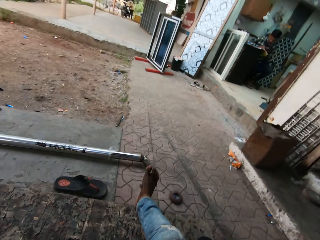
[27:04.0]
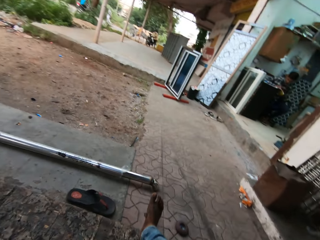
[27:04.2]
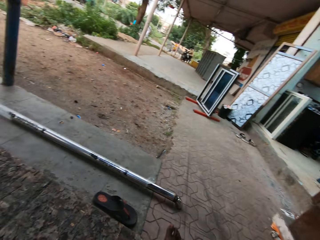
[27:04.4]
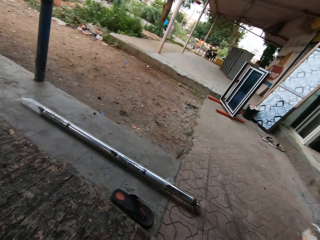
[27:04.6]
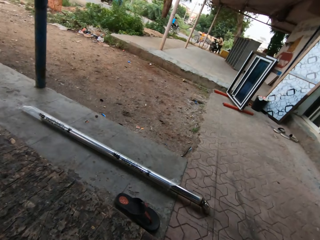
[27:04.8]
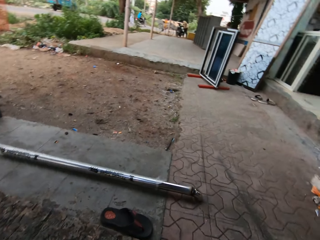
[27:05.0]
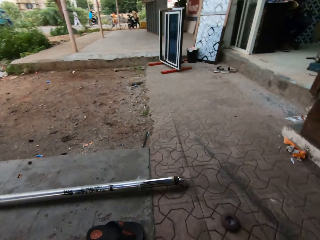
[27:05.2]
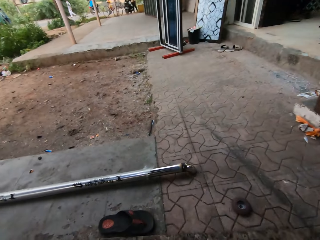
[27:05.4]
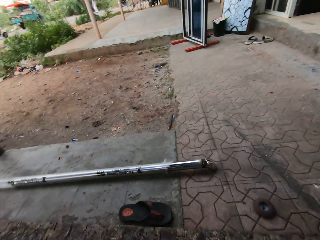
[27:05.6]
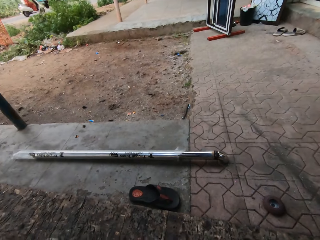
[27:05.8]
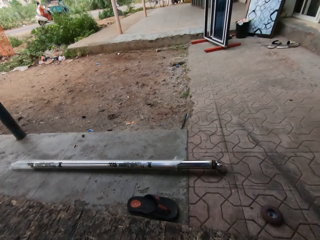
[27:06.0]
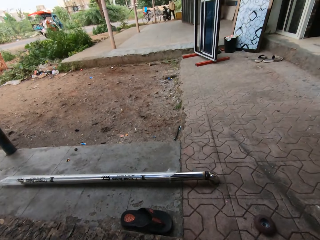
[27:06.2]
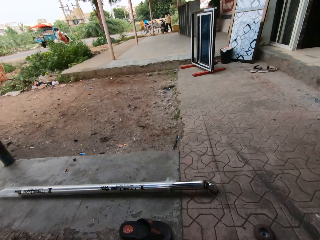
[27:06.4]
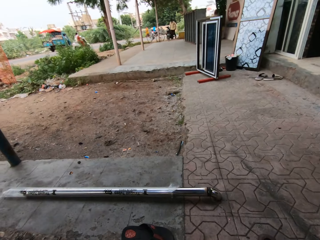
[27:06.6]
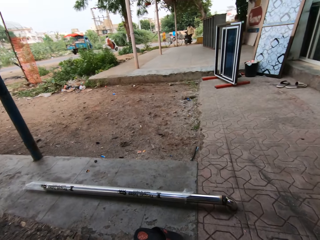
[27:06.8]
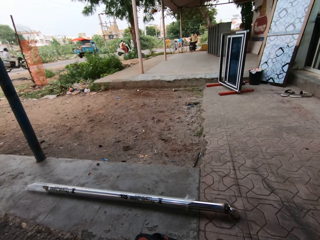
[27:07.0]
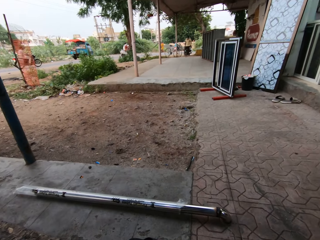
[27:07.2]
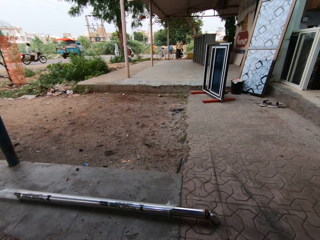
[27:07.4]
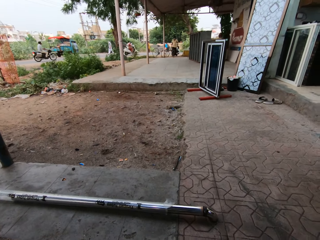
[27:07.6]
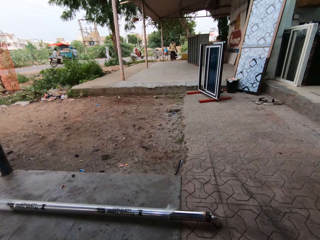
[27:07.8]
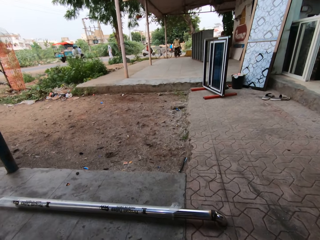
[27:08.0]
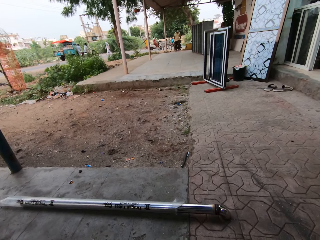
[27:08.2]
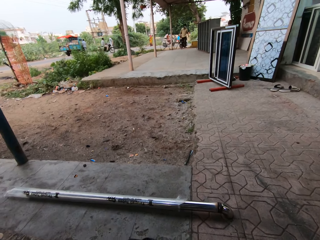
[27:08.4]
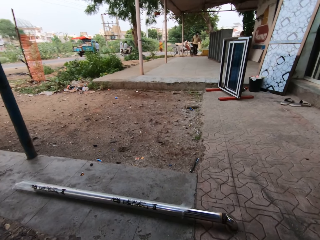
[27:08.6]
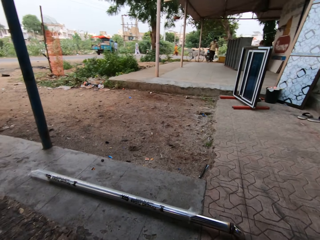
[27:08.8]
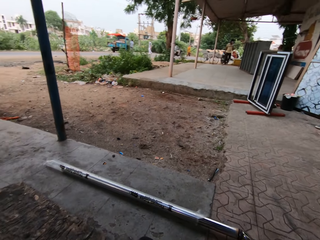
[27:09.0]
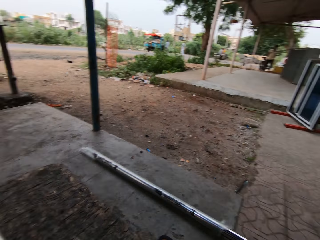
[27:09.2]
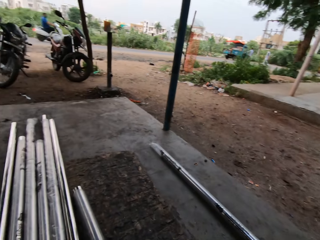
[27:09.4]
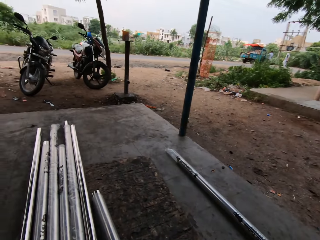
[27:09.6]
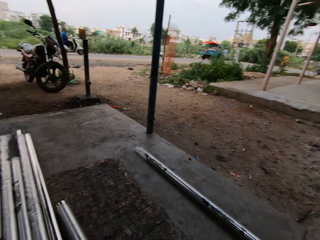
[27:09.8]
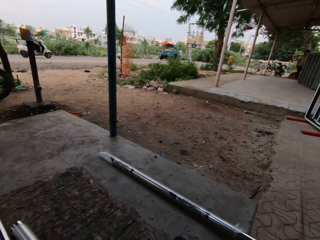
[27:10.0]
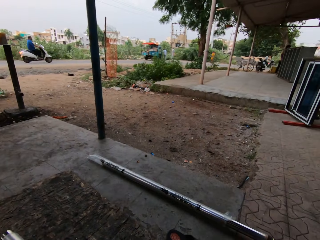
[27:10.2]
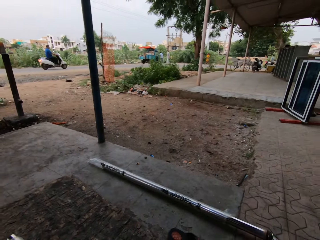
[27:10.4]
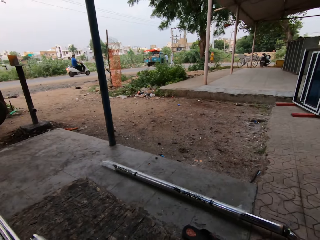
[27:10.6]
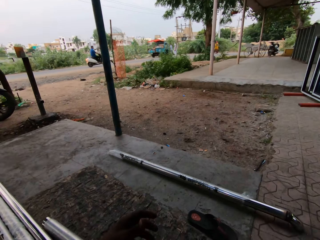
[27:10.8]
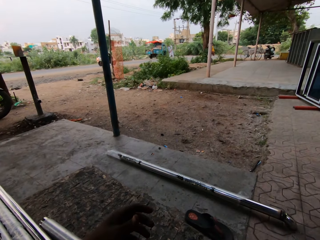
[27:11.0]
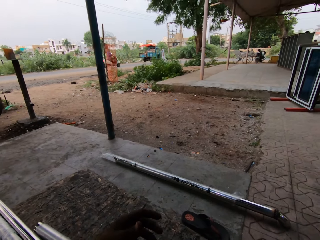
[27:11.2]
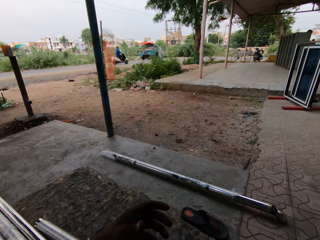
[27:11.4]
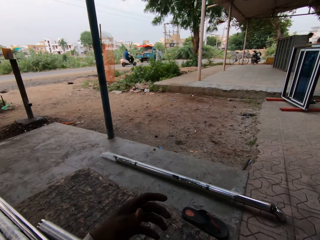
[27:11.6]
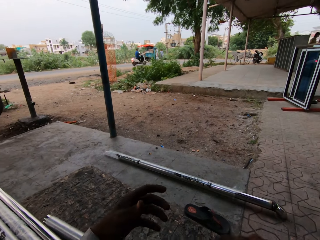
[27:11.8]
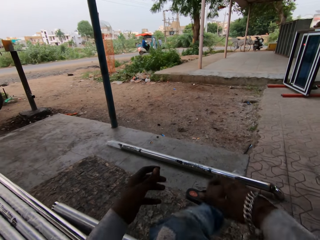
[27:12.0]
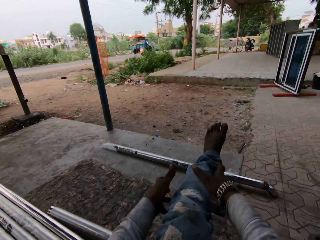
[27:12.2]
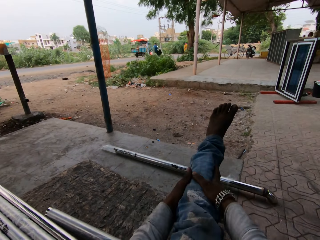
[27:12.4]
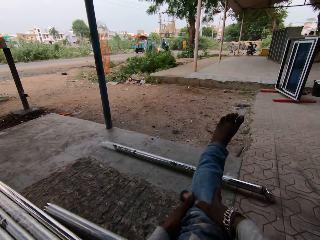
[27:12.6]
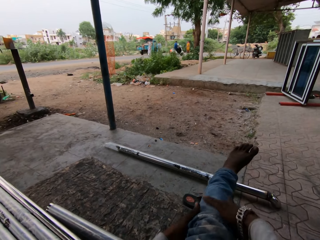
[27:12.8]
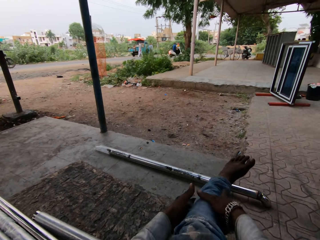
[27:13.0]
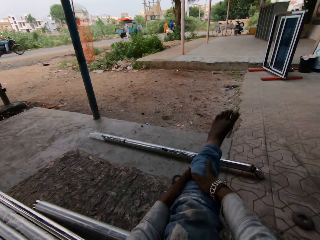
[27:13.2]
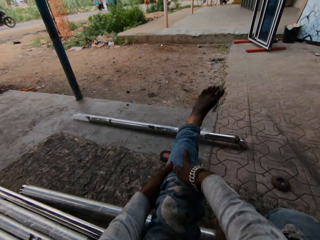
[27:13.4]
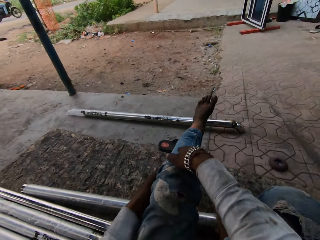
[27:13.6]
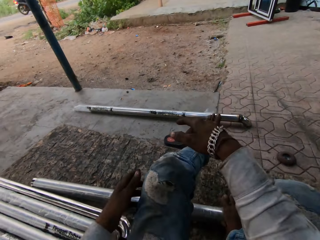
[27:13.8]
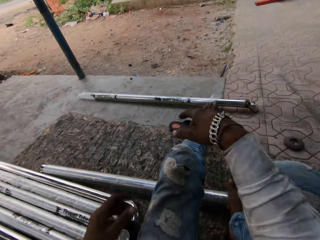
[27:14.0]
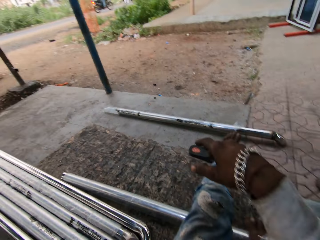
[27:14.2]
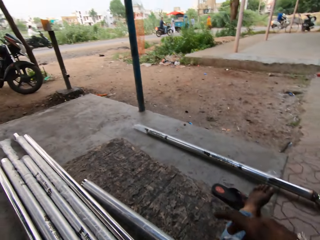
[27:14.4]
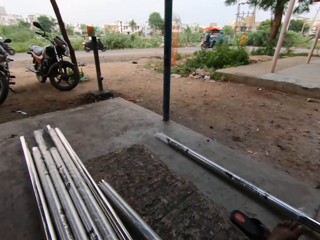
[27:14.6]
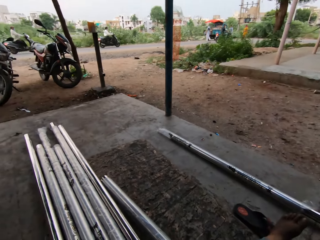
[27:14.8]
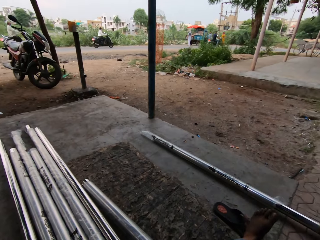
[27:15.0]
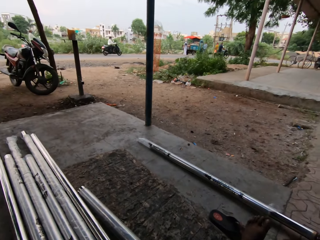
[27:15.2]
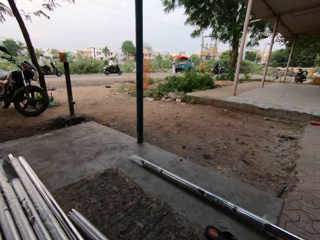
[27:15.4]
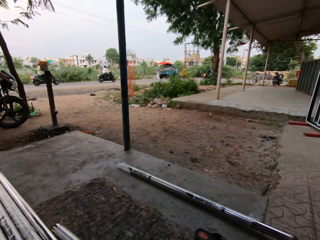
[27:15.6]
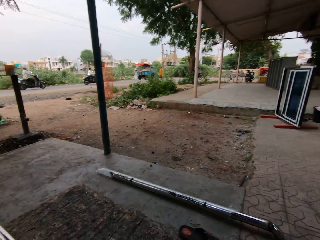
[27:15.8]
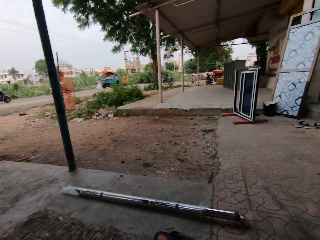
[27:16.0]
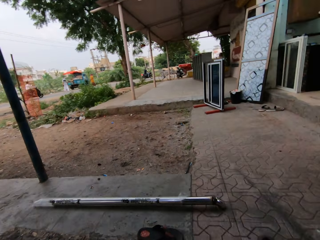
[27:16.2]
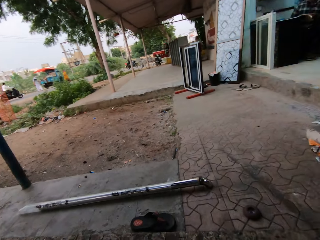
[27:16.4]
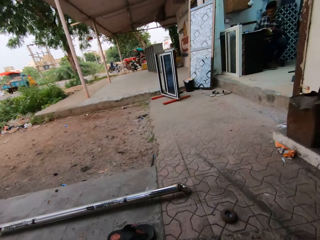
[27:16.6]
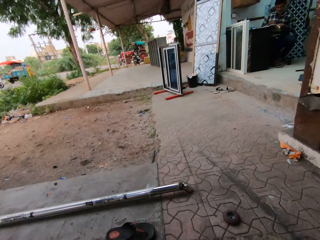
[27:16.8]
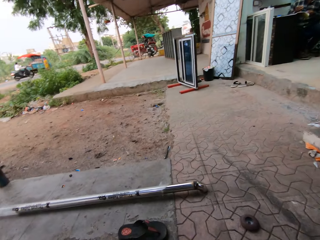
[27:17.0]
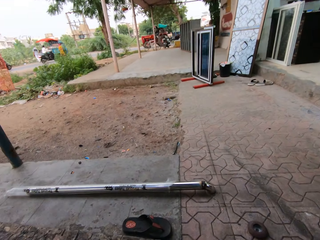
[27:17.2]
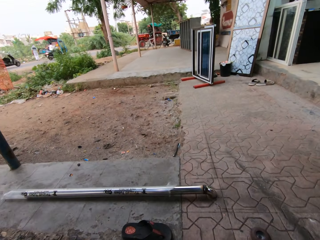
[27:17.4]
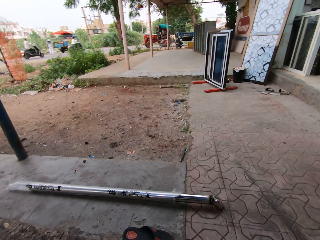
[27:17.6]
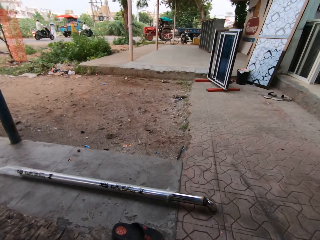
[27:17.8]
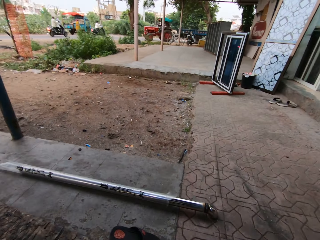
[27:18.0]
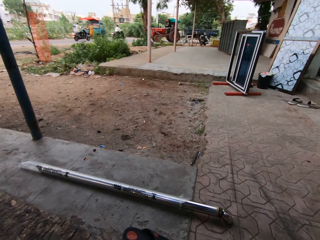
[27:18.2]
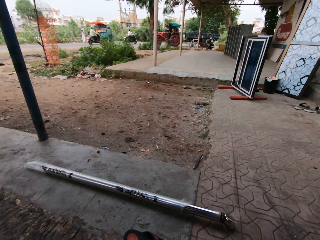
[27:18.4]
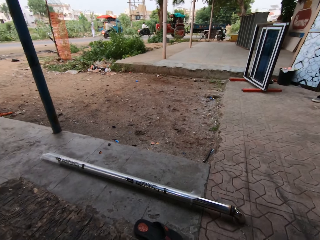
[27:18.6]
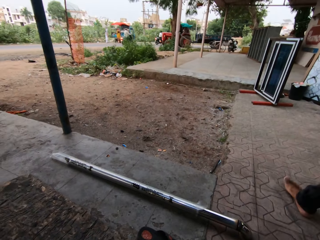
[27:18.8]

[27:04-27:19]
The camera wearer stares at the compound. He looks around the workshop. He talks to a man. He stares at the compound. He talks to the man. He looks around. The man talks to the camera wearer. He straightens his leg. He talks to the man. He pulls on his trouser. He places his leg on the floor. He stares at the compound. He looks around.

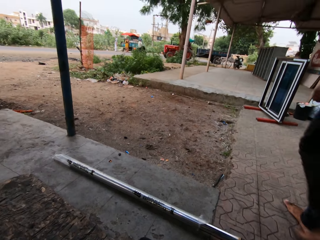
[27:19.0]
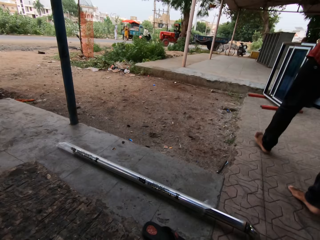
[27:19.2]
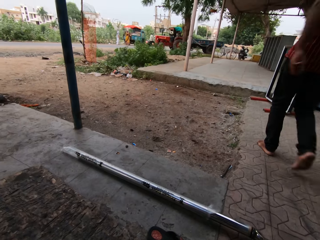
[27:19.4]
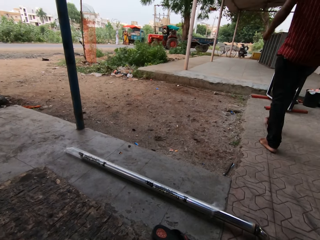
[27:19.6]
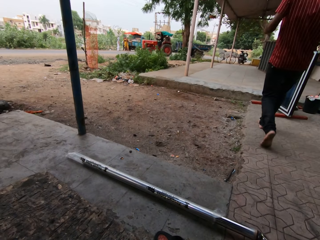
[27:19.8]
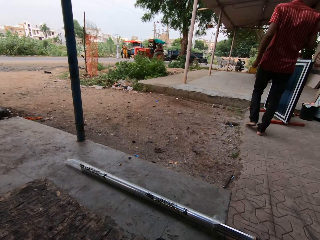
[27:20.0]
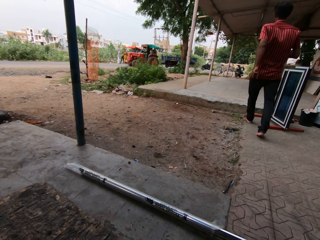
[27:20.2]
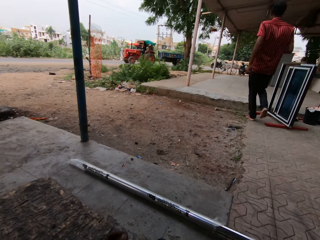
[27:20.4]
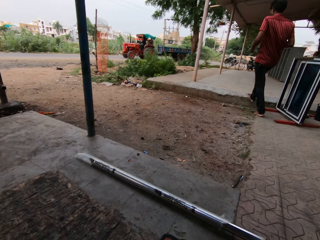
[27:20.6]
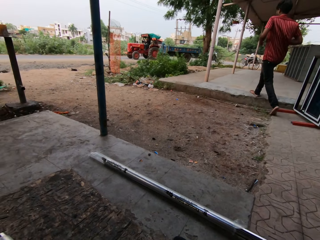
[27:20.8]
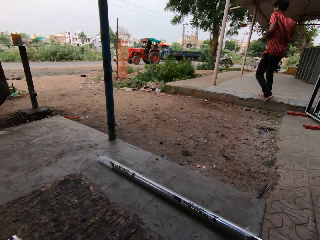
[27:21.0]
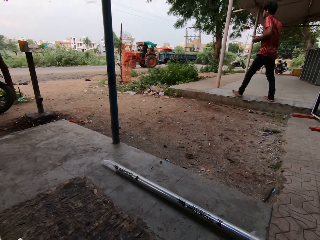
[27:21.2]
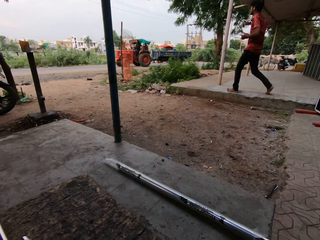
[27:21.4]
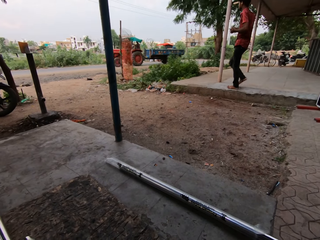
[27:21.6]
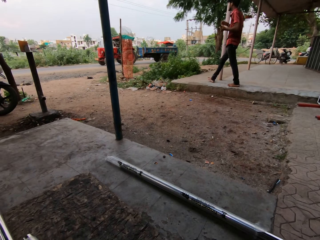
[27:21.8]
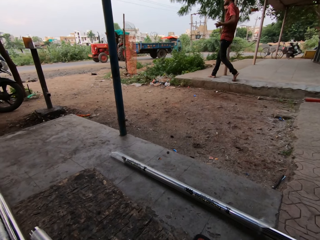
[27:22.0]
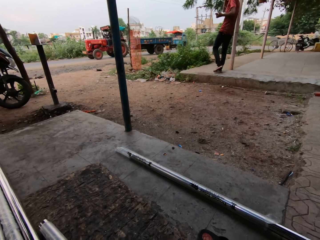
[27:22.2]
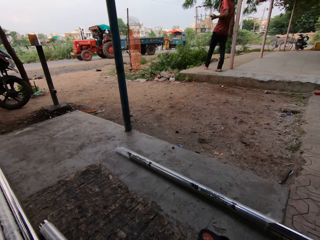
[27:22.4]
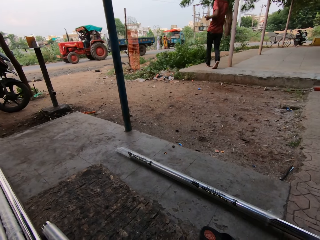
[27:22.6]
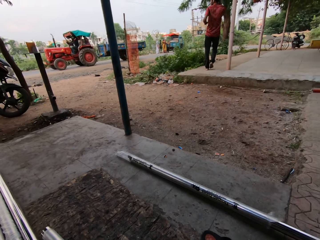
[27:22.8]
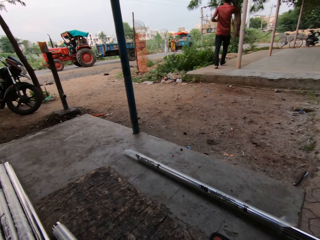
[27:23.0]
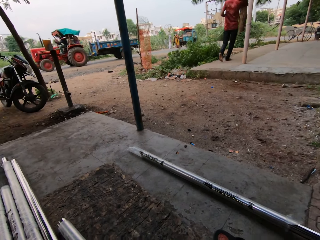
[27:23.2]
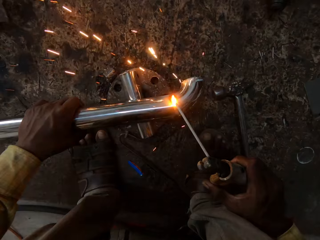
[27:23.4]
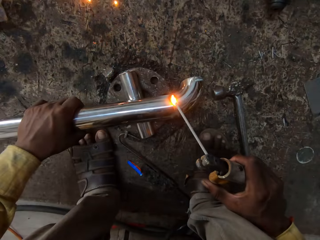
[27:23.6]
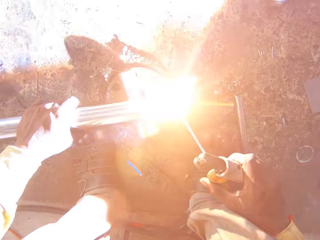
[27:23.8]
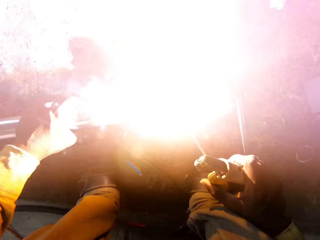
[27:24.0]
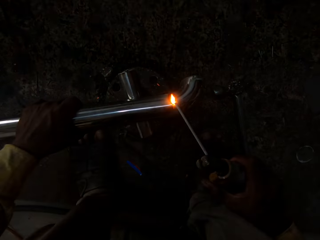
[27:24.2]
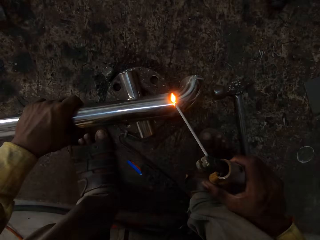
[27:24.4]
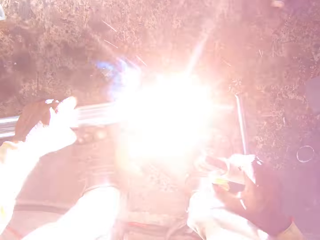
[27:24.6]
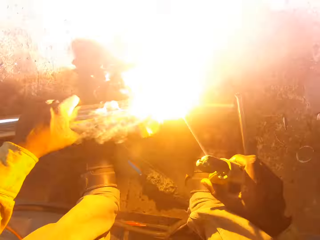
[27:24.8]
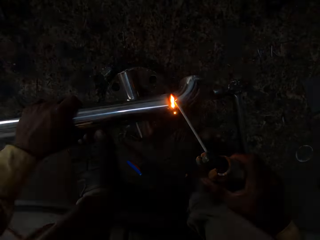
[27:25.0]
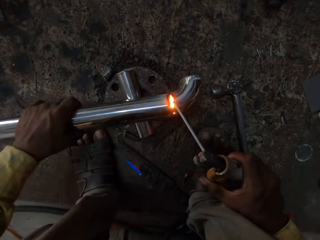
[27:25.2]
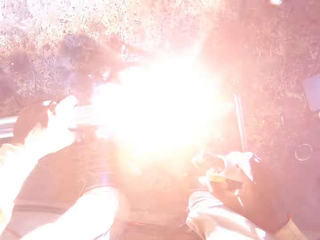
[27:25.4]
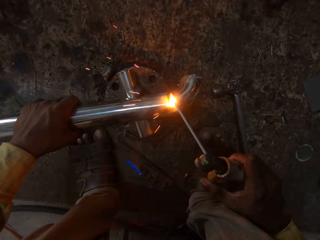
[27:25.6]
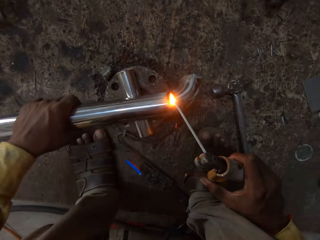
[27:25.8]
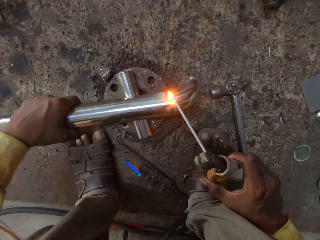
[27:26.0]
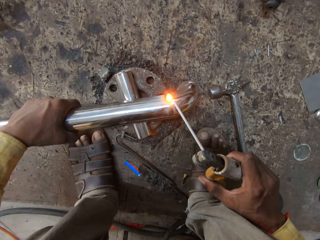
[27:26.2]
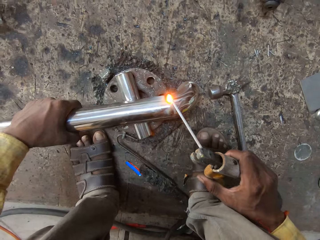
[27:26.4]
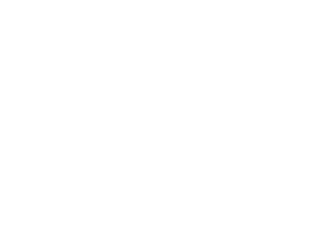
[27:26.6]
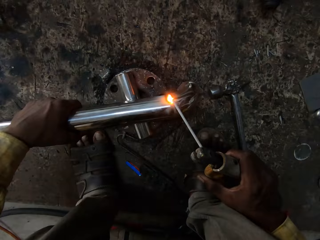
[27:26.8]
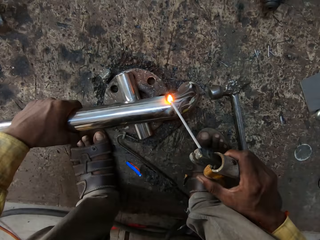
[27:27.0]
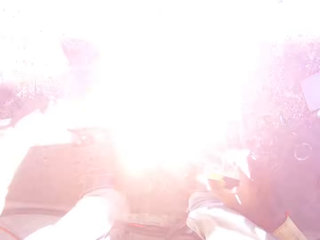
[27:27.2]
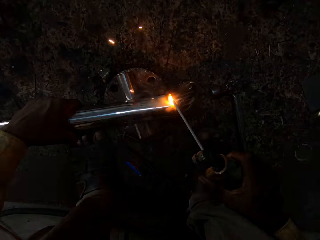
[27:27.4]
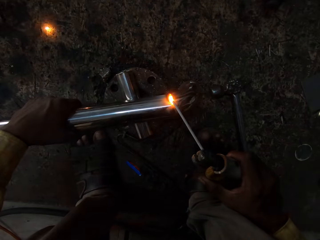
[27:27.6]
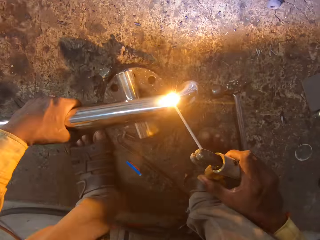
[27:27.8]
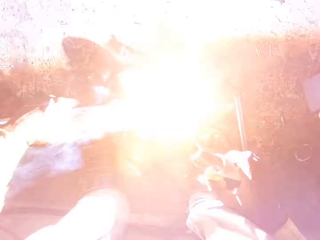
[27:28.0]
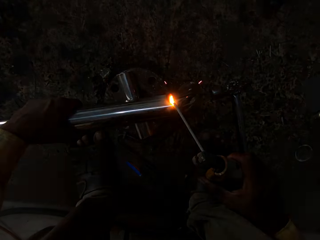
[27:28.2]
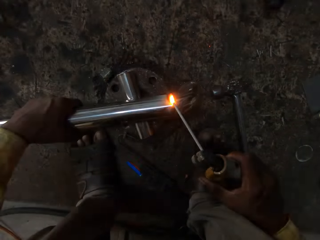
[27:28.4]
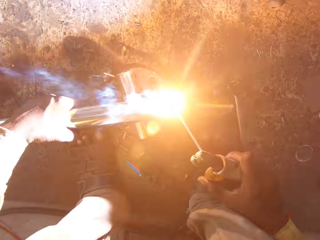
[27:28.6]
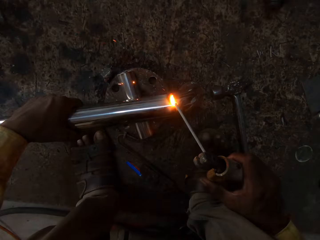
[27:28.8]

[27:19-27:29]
The camera wearer touches the metal. They weld the stainless rod with welding electrodes.
